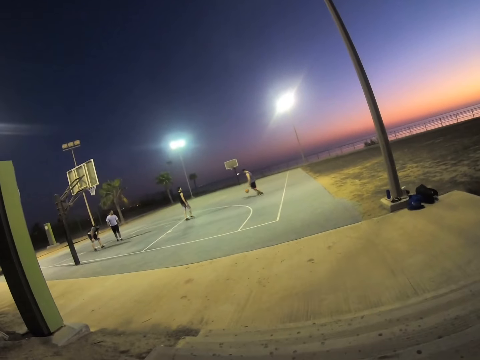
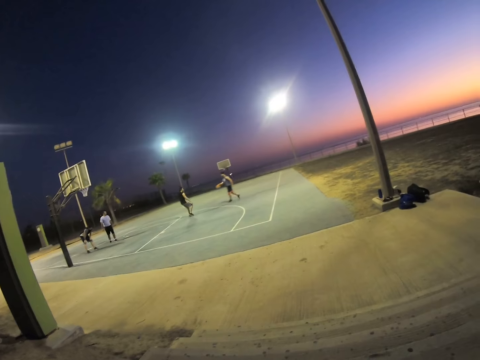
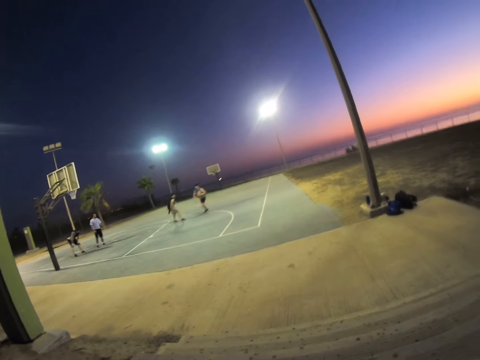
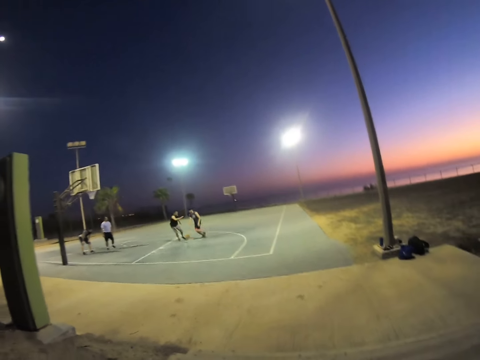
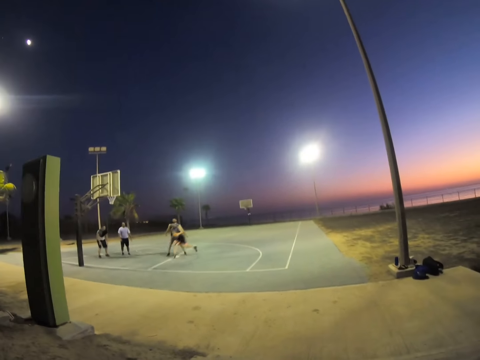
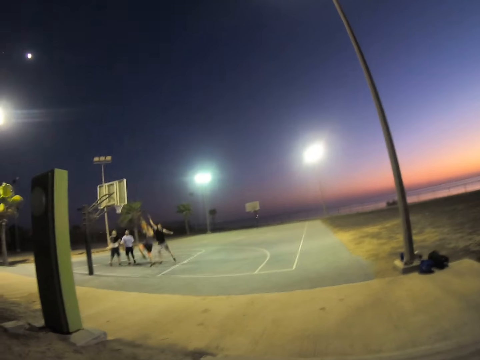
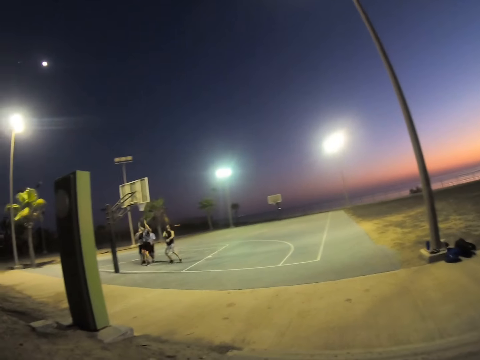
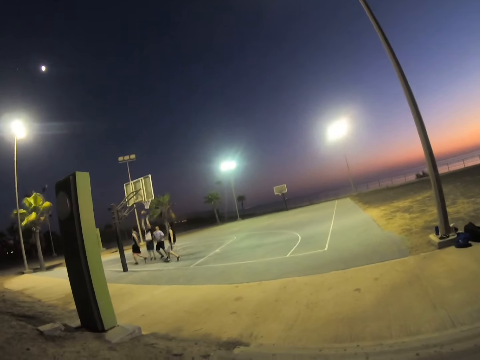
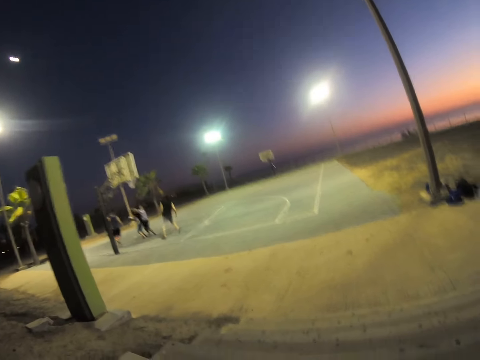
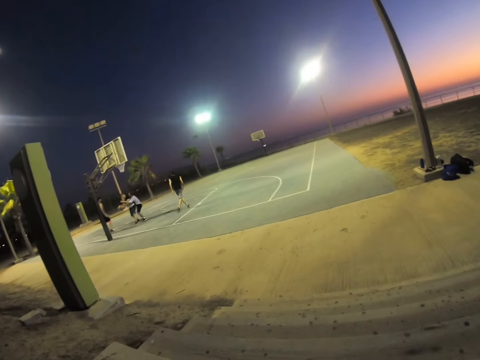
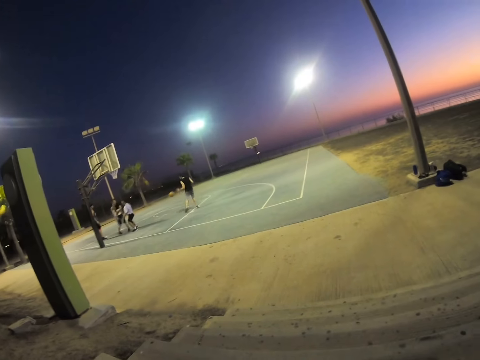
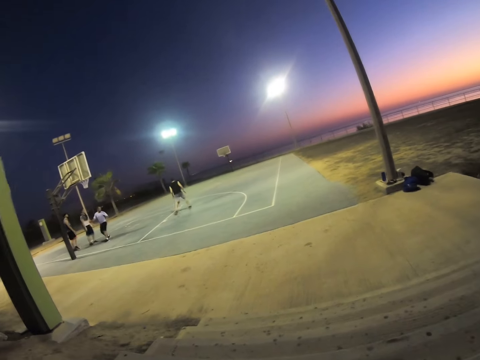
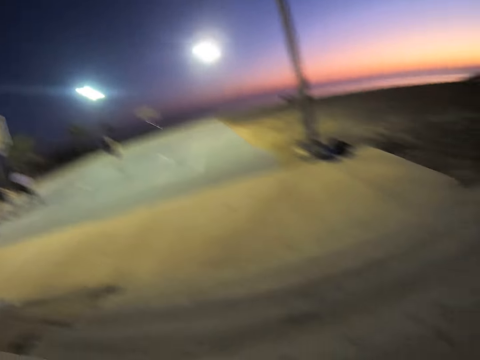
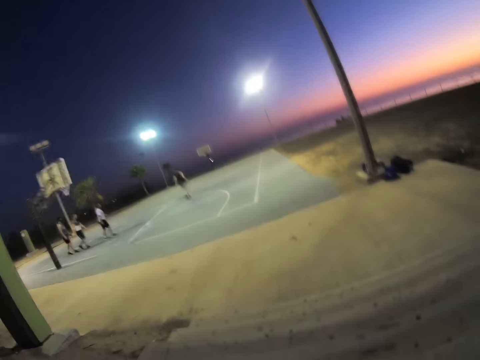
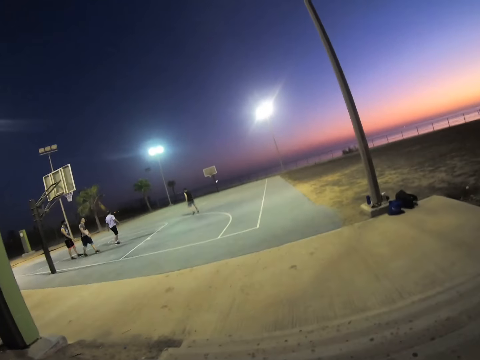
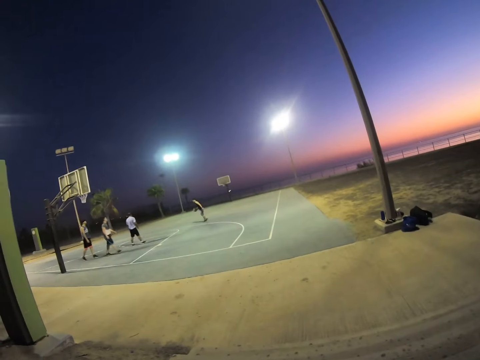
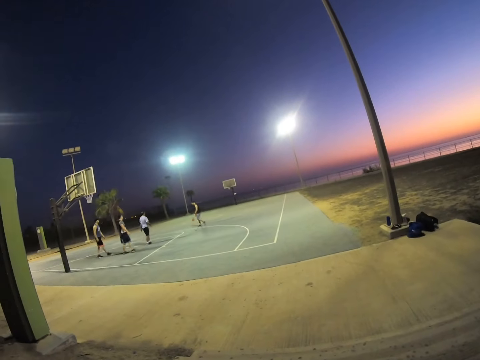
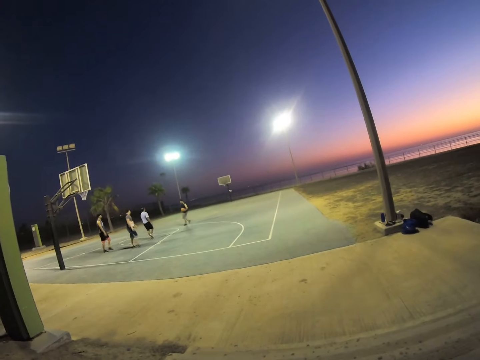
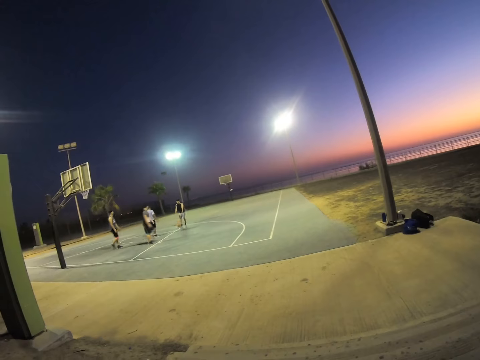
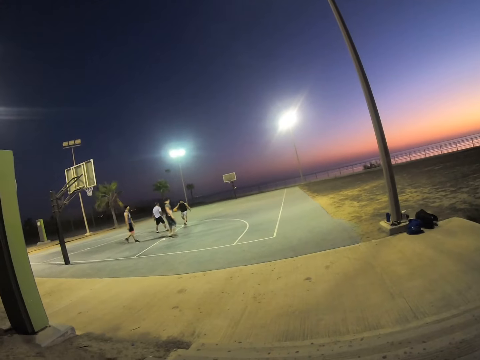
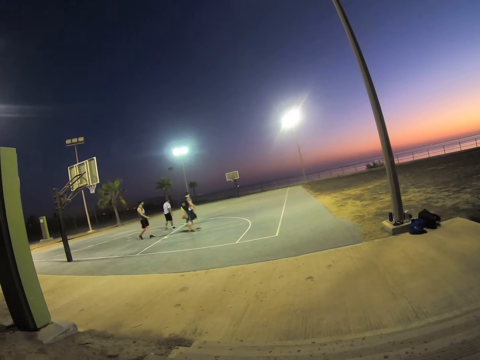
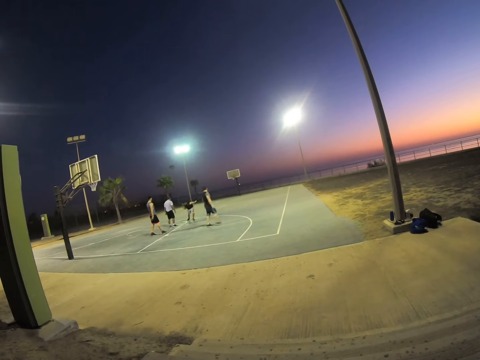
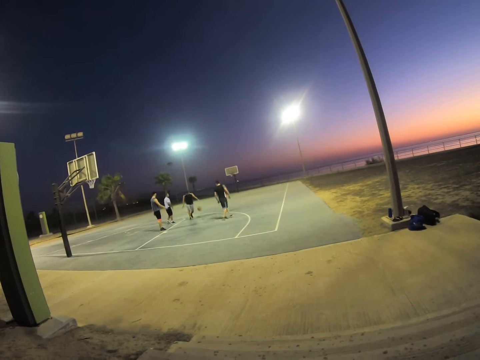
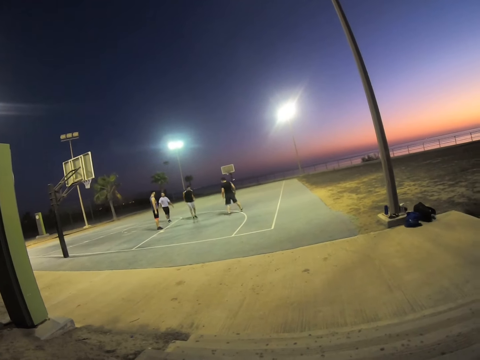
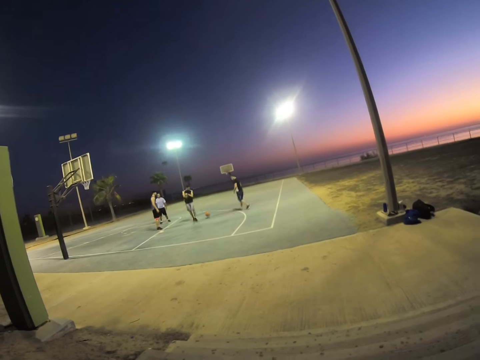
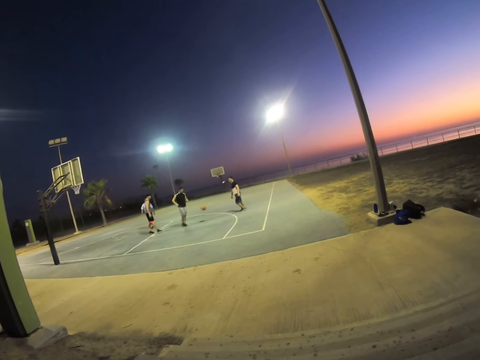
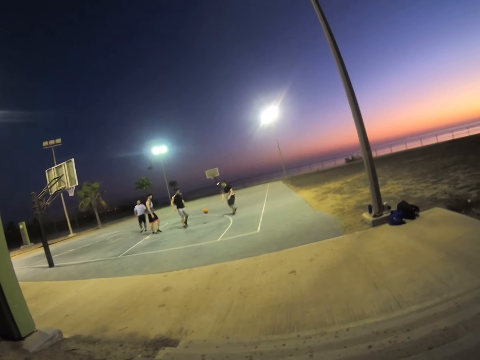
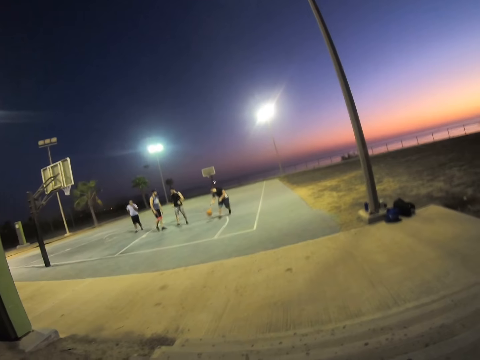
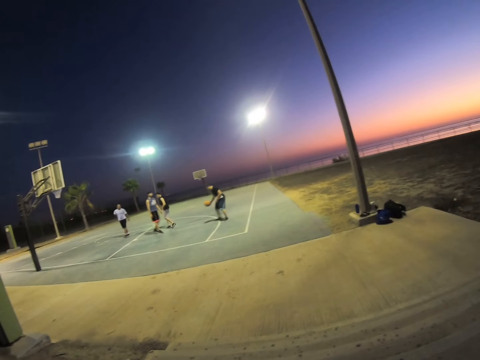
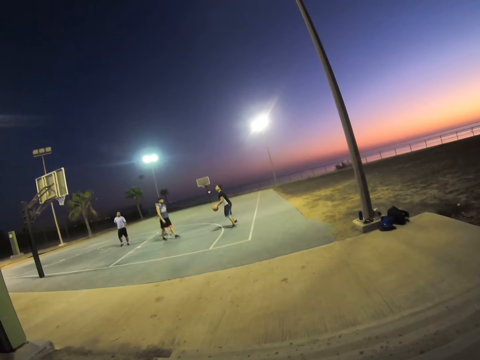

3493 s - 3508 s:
A man stands. The camera wearer watches the basketball game. They watch the basketball game again. The man walks around. The camera wearer watches persons playing basketball in the field.

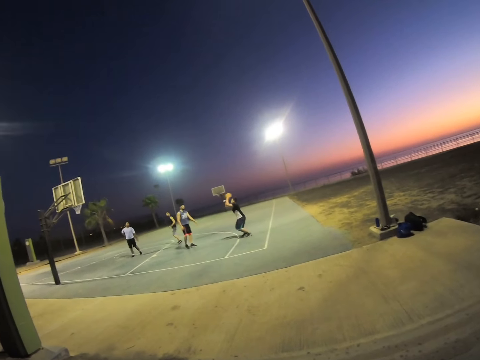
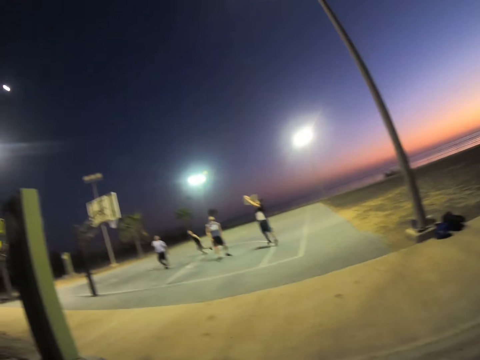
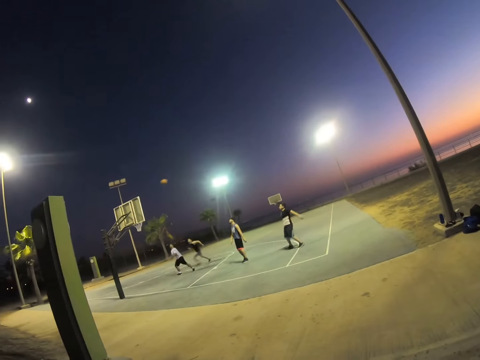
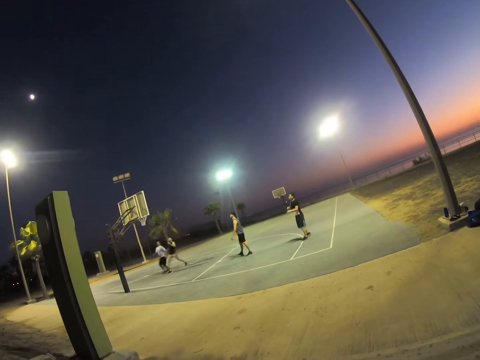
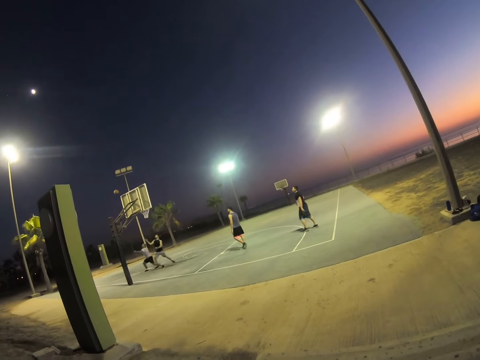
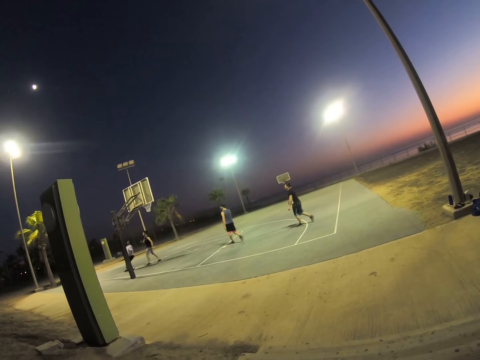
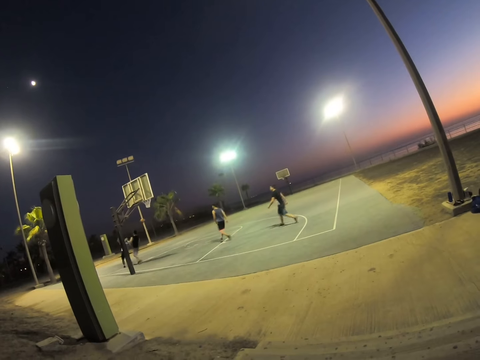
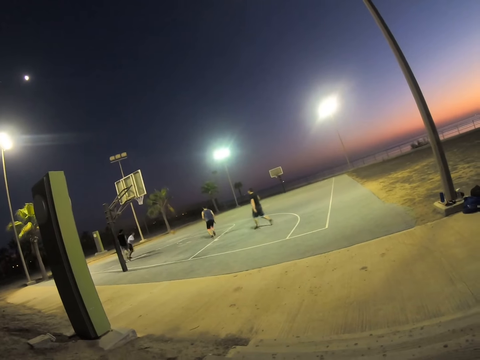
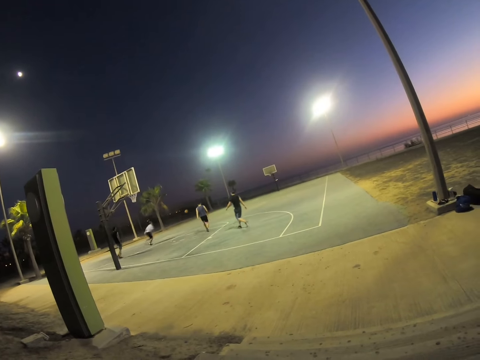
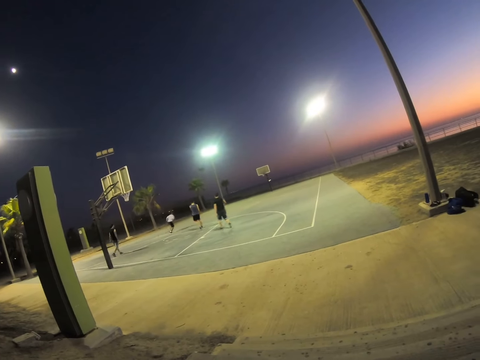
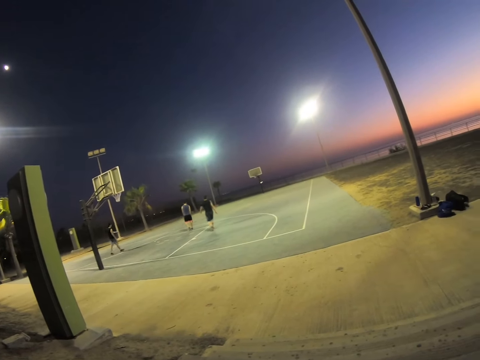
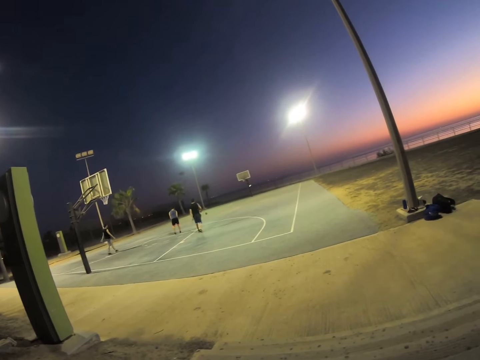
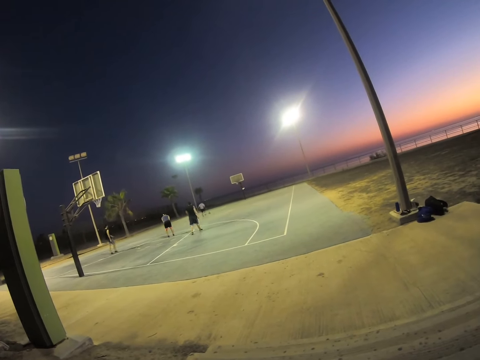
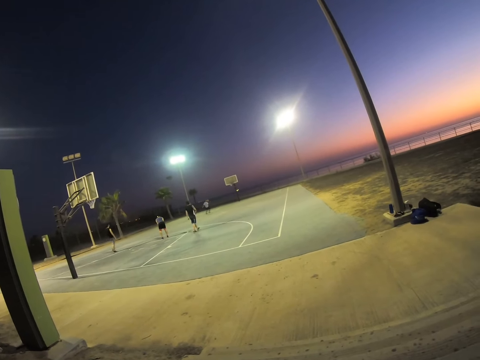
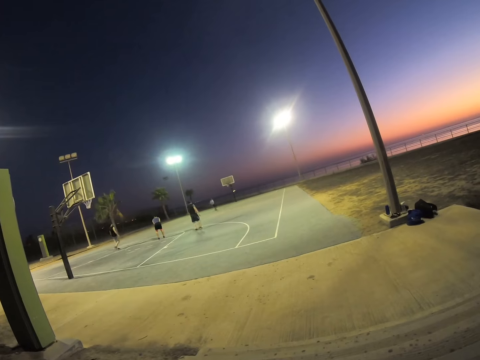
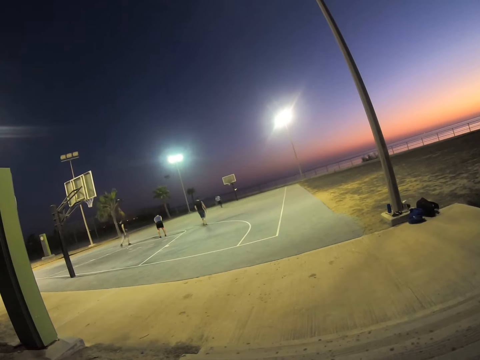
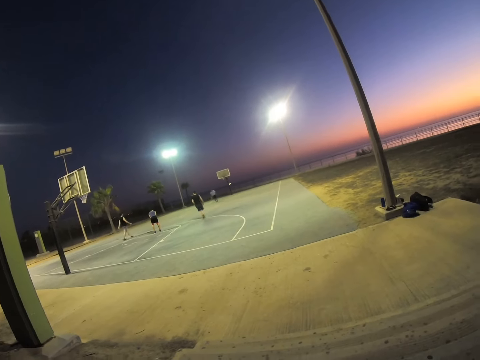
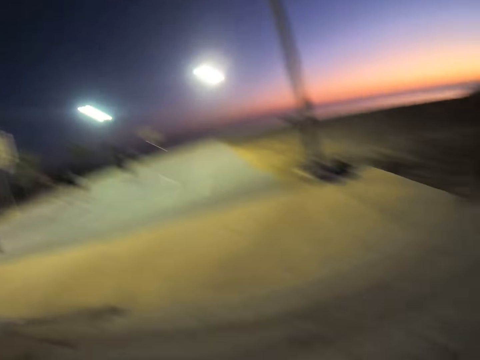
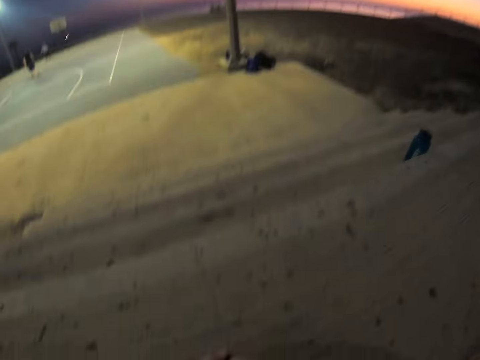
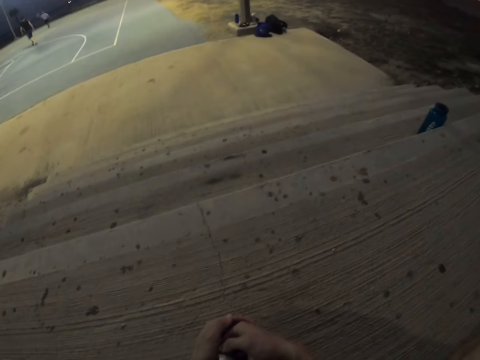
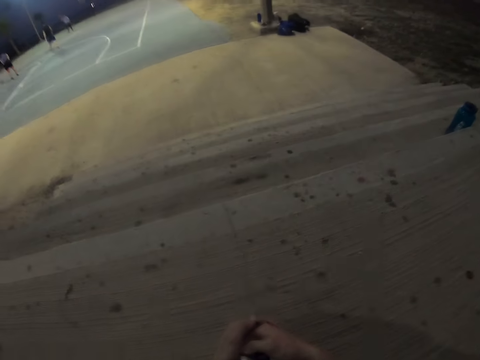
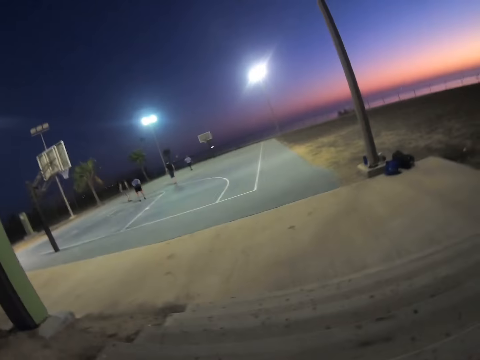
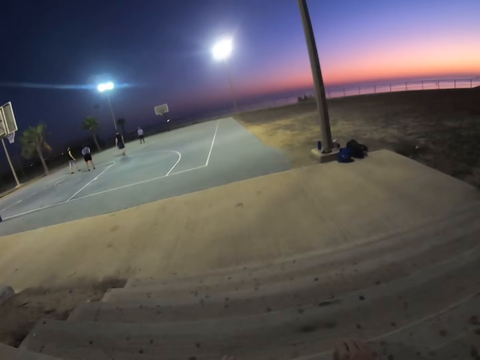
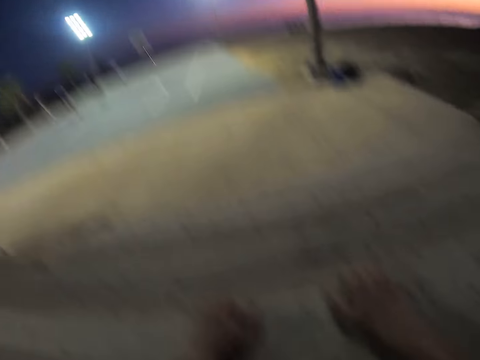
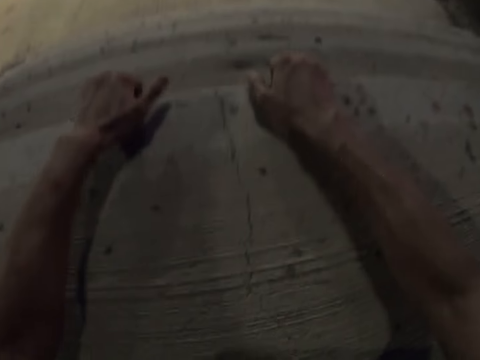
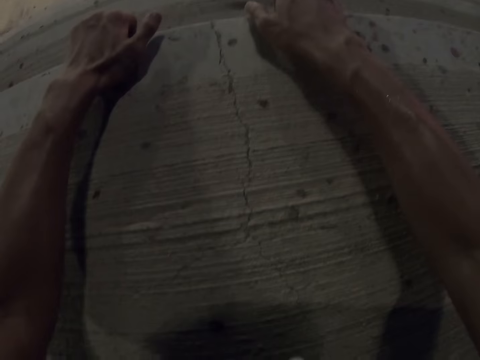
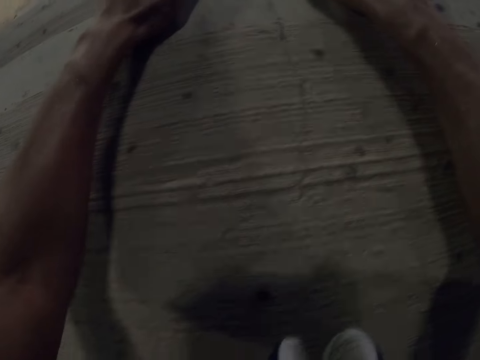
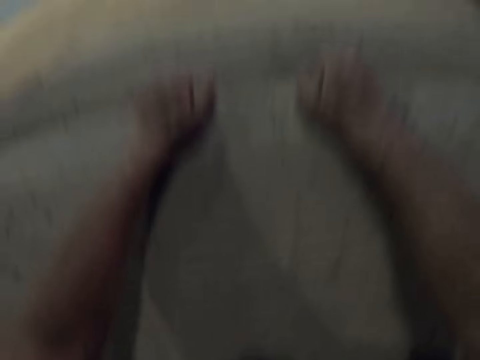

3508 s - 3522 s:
The camera wearer watches the basketball game. A man runs around. The camera wearer looks around. They hold the floor.
